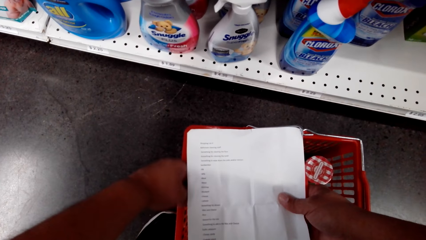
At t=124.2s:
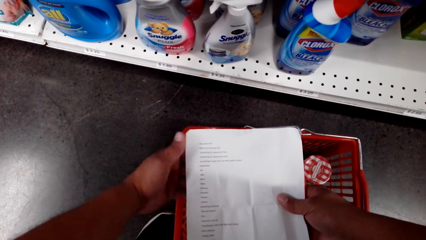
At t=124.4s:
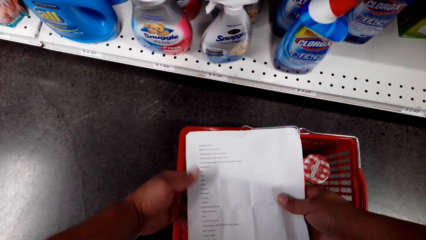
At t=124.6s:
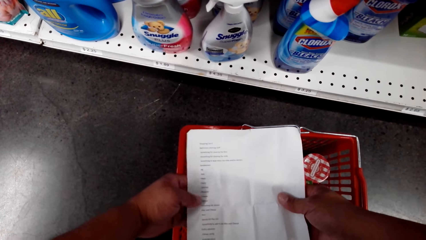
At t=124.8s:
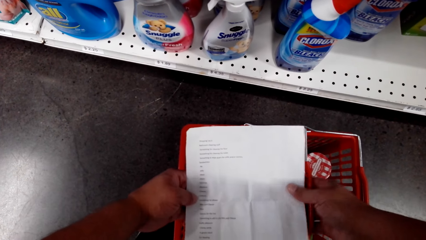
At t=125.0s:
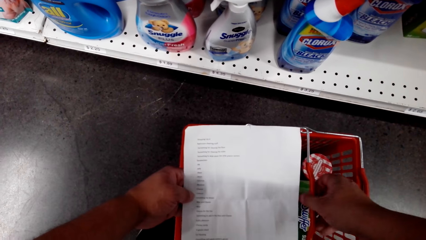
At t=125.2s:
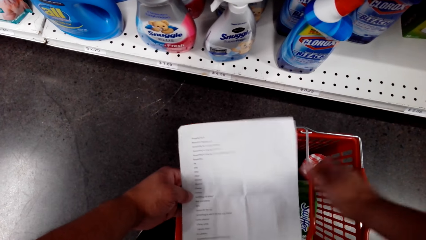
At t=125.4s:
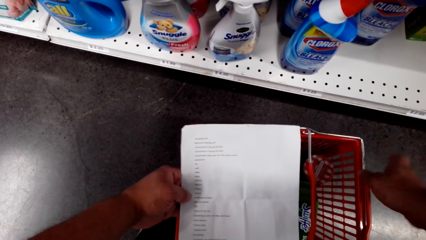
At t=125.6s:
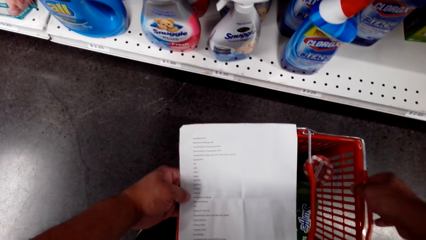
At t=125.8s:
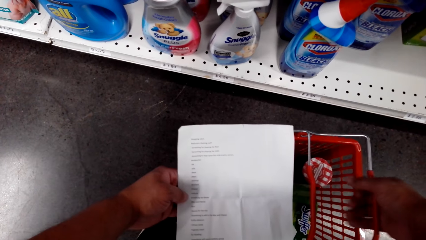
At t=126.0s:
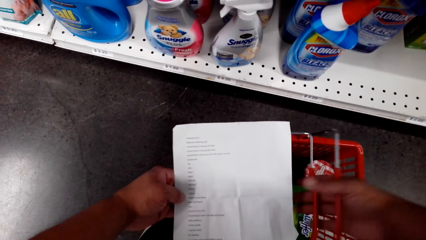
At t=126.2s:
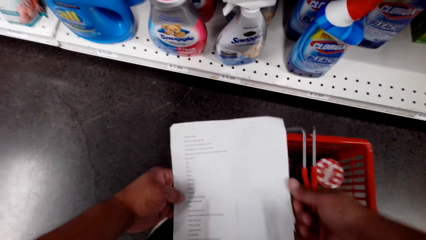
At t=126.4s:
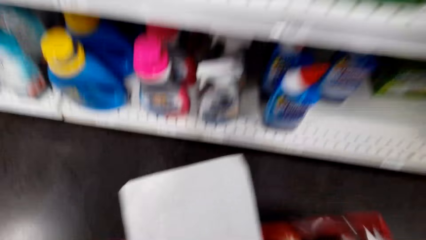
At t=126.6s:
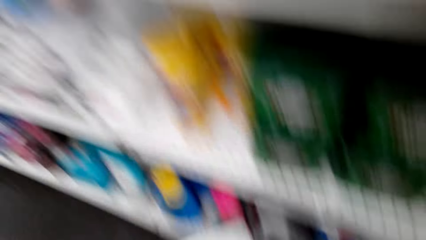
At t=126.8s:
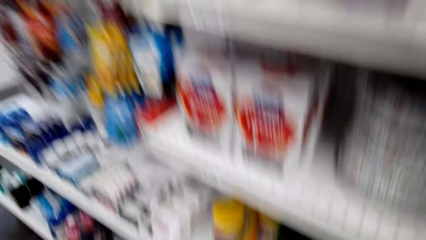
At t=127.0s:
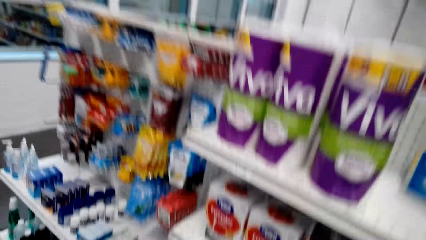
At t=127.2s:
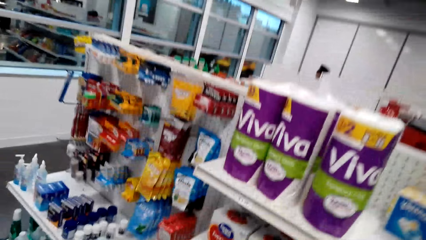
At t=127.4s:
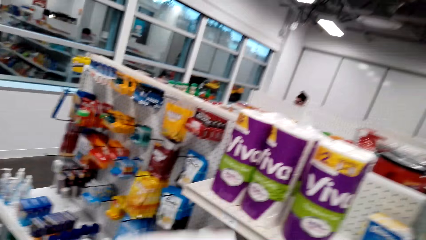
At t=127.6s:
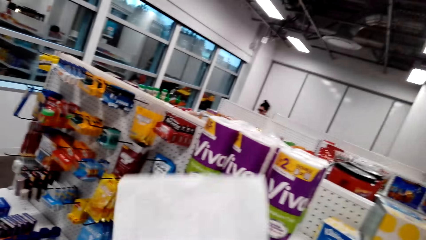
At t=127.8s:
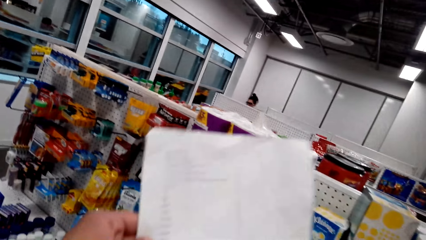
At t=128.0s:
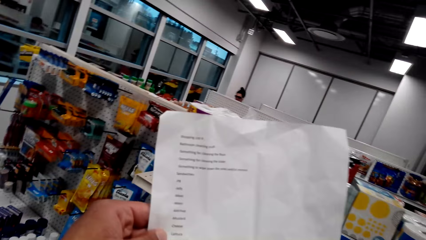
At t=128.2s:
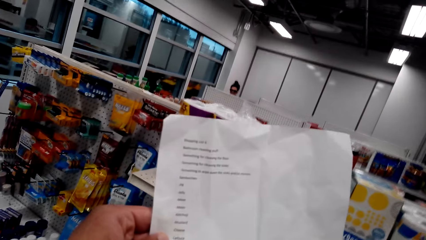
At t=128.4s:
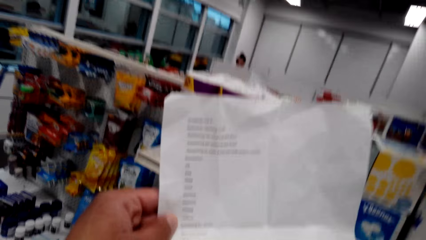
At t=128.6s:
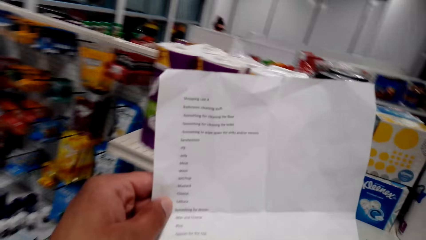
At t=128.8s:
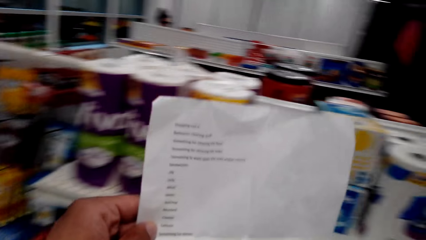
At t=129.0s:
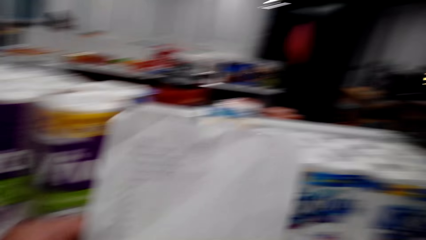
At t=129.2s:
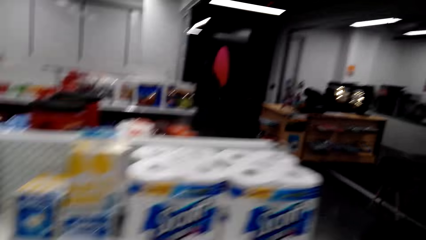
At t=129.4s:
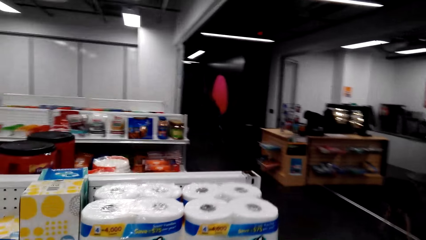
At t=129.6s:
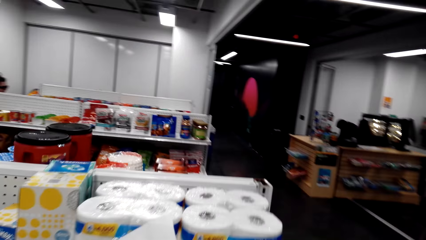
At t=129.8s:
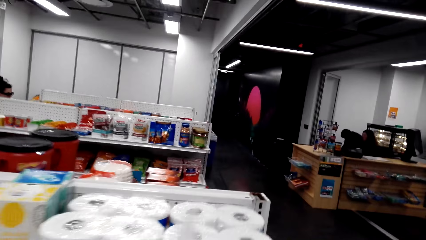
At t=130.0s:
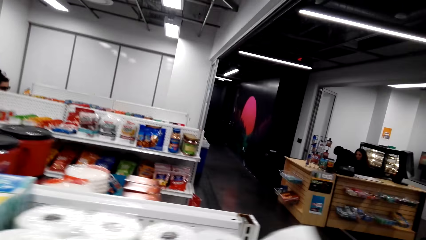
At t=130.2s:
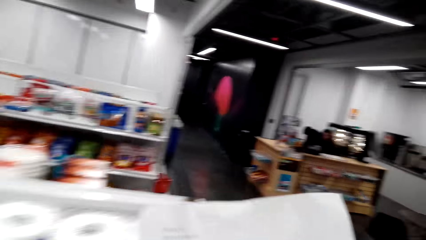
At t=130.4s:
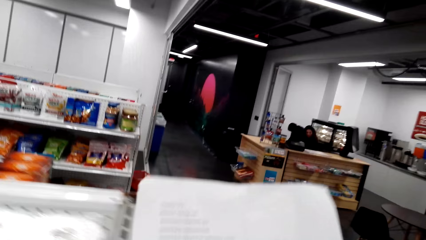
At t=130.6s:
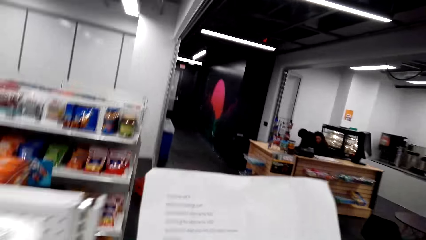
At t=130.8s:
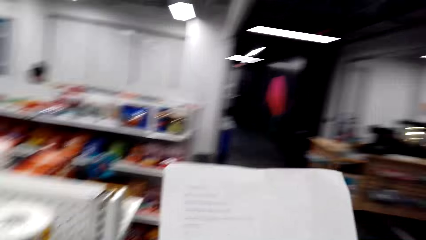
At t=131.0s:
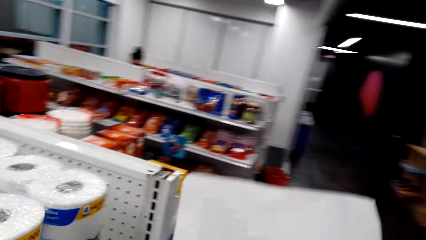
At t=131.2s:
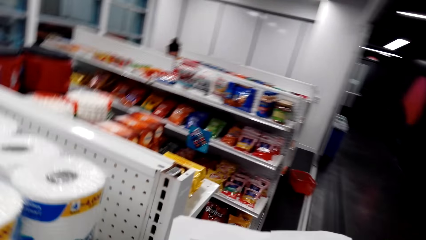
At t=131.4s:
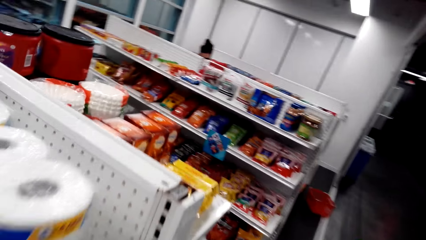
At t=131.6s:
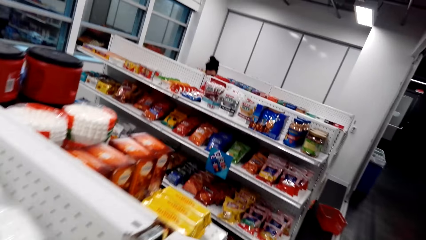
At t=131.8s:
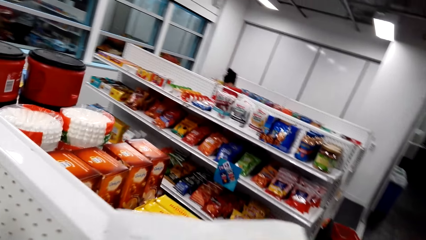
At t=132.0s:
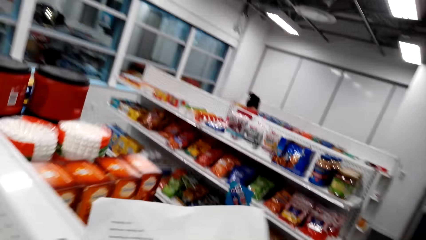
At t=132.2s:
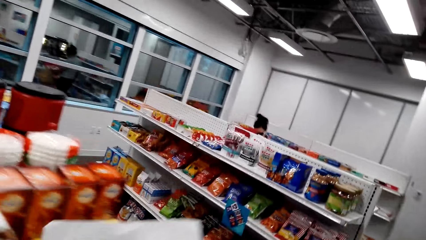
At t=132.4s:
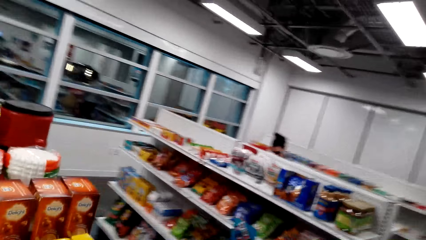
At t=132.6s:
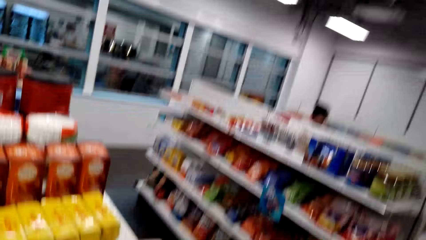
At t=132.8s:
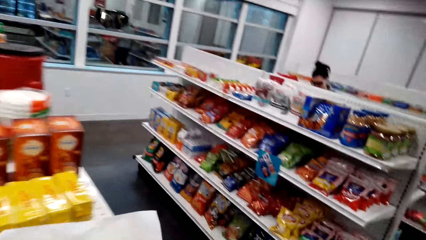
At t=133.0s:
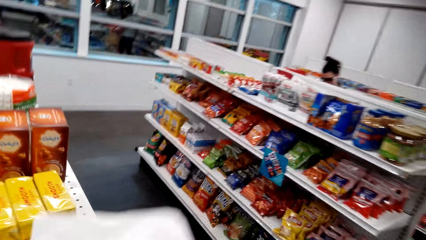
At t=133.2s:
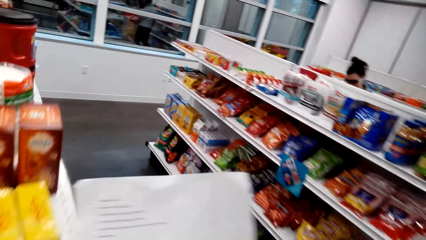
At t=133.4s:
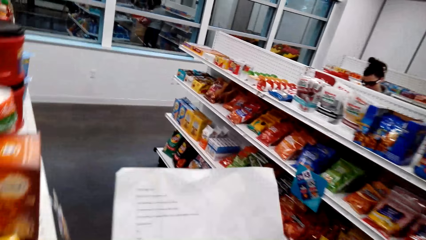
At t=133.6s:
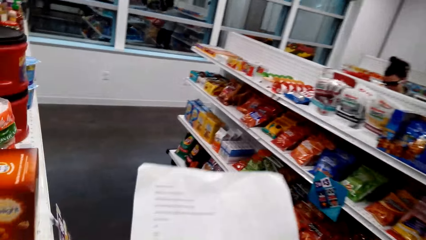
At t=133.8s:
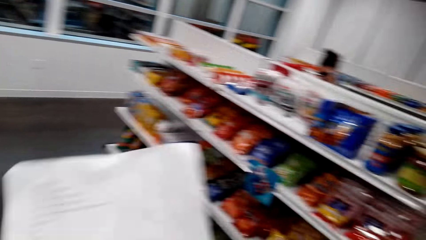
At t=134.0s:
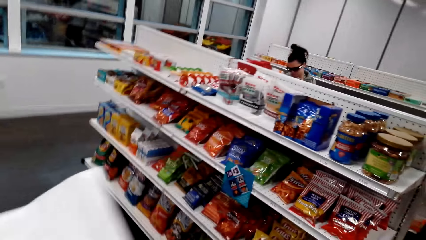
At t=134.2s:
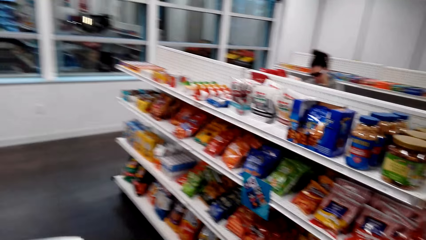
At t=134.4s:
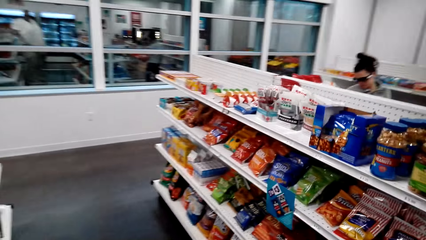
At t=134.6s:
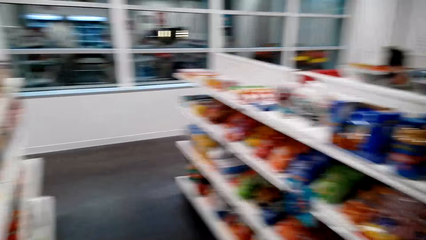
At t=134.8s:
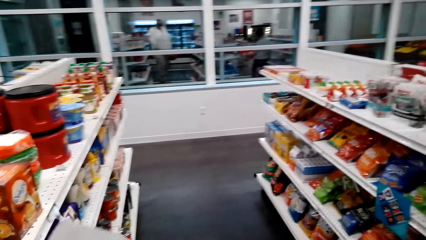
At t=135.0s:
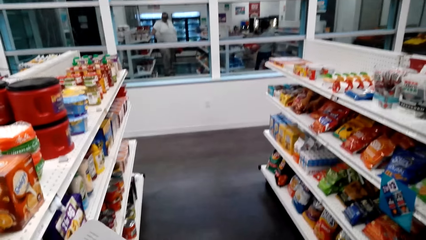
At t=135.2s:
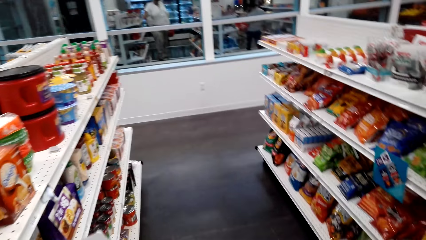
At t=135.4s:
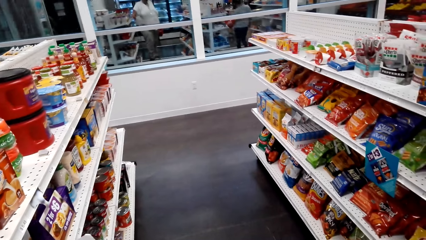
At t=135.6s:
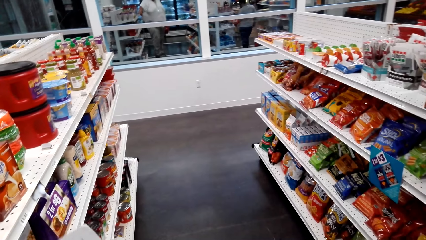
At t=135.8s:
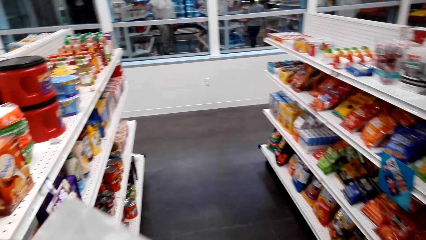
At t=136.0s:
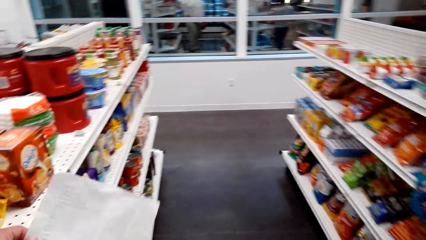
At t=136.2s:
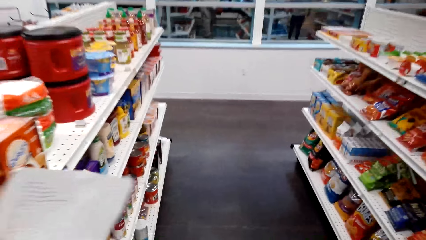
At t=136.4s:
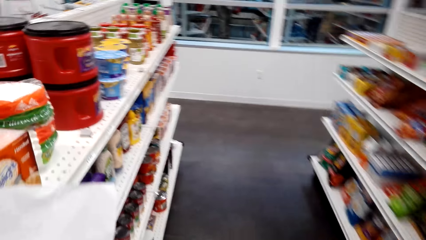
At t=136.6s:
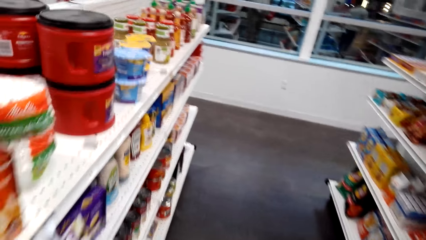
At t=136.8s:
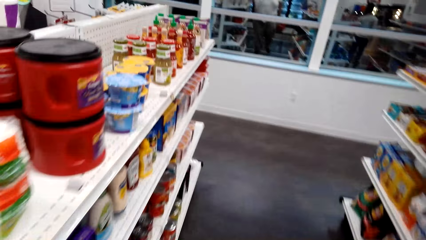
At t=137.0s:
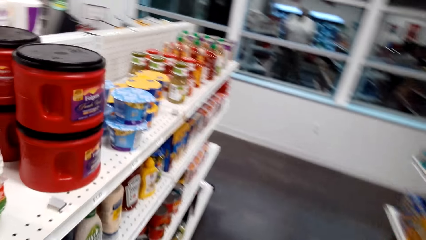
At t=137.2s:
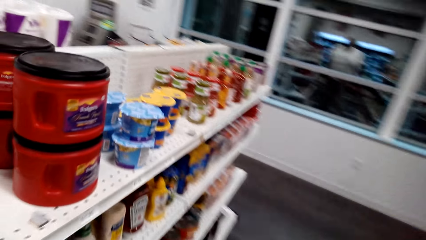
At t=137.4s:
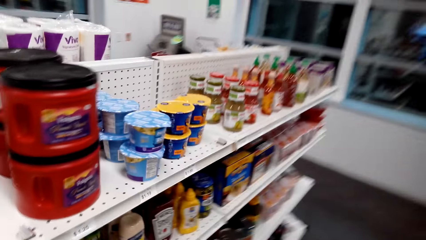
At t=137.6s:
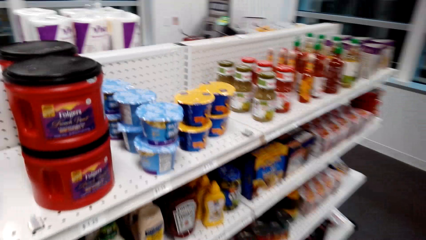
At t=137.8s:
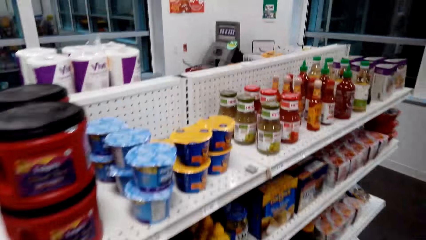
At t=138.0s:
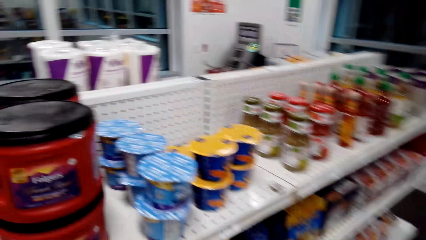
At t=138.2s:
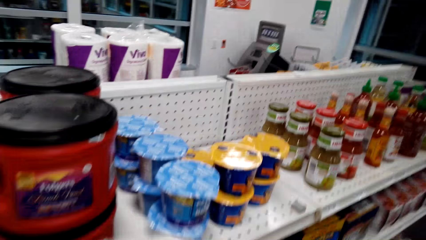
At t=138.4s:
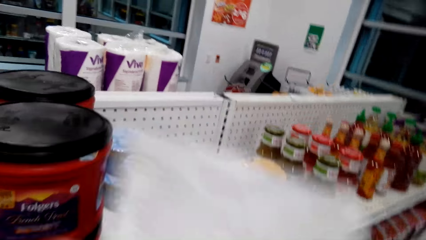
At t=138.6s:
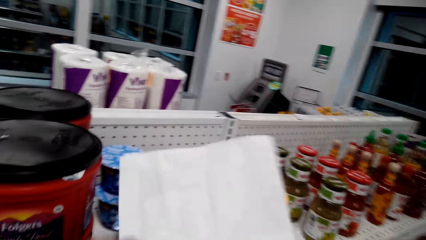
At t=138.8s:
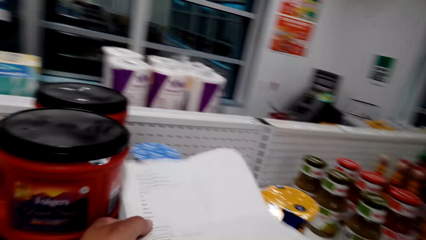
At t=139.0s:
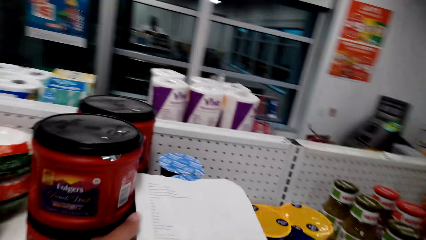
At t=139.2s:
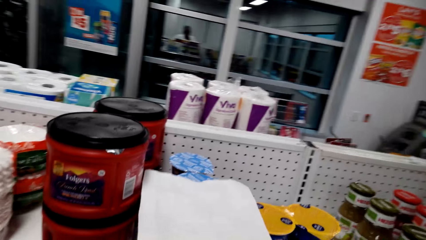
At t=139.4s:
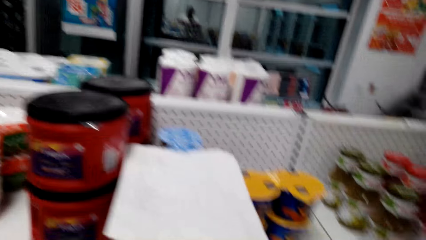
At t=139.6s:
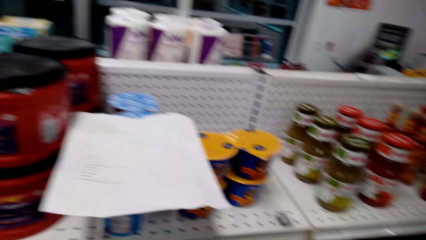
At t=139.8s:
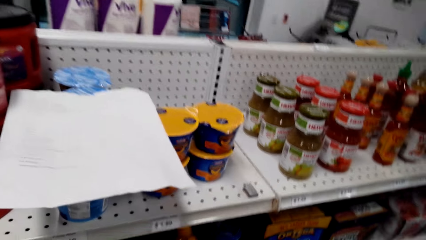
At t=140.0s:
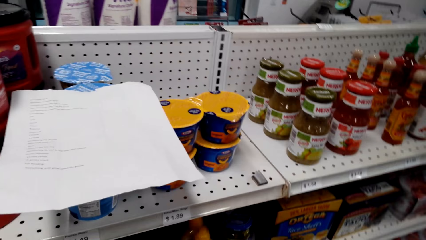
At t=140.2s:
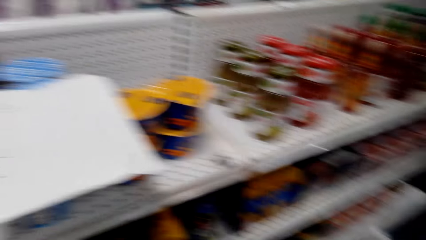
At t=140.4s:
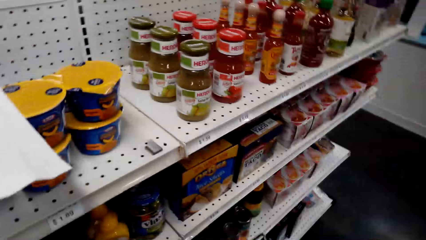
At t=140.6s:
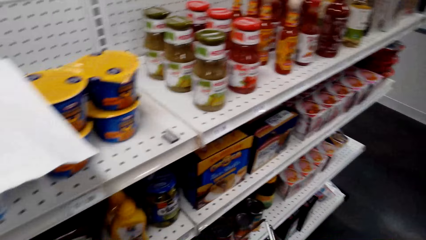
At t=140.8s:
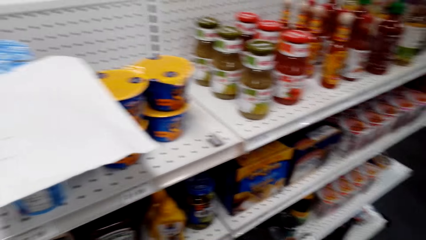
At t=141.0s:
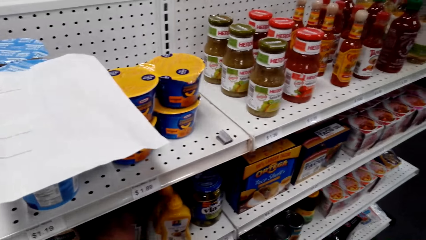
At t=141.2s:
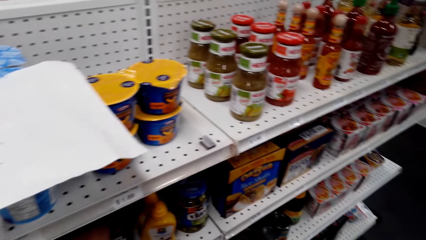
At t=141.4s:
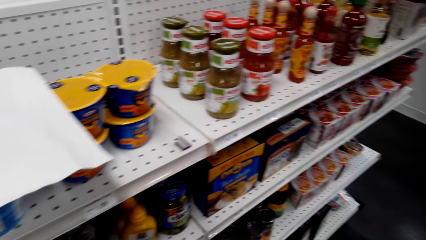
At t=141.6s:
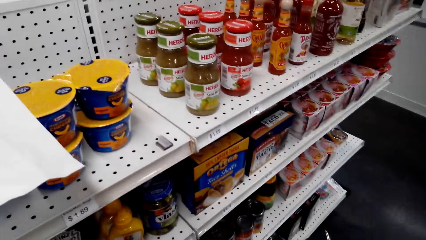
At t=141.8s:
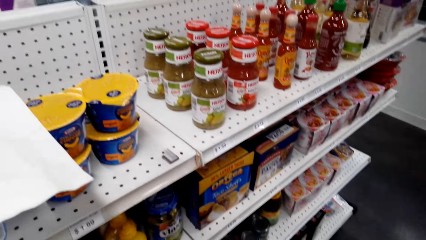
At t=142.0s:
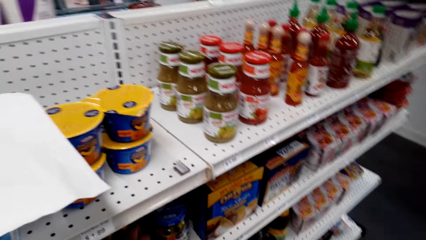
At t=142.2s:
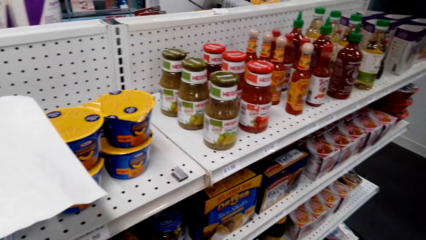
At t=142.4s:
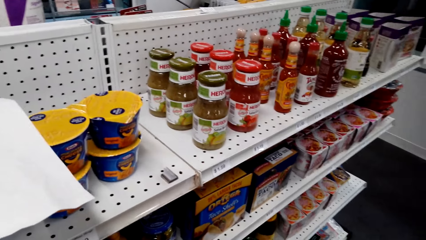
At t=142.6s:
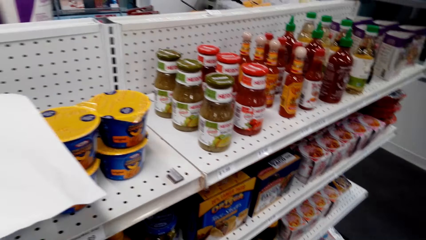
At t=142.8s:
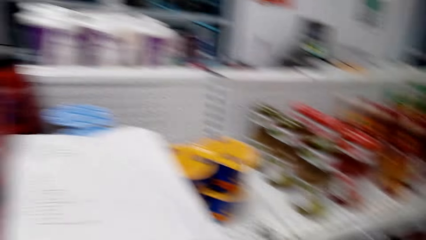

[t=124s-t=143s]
The camera wearer picks up the tray on the floor. They check the shopping list. They move around in the mart. They place the shopping list over items on the shelf.
